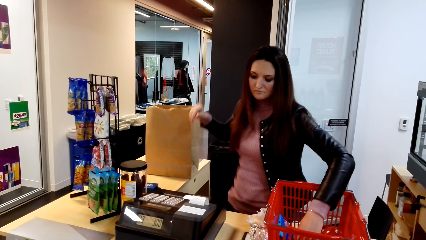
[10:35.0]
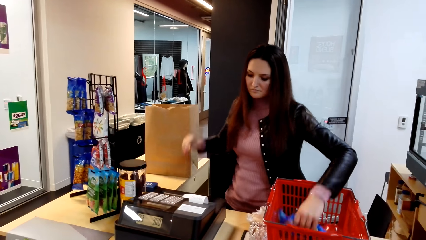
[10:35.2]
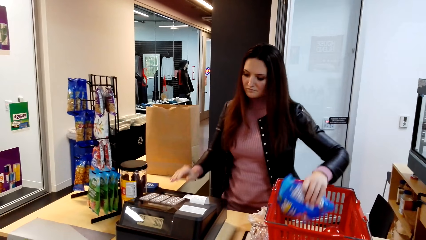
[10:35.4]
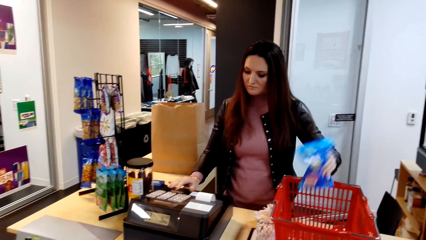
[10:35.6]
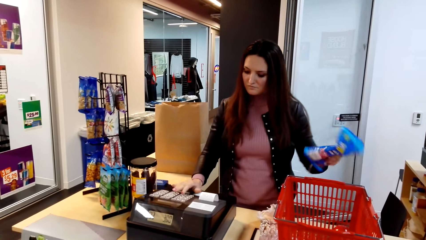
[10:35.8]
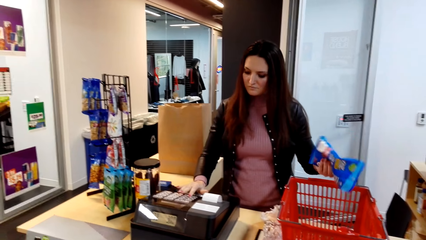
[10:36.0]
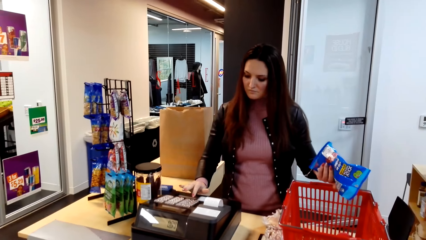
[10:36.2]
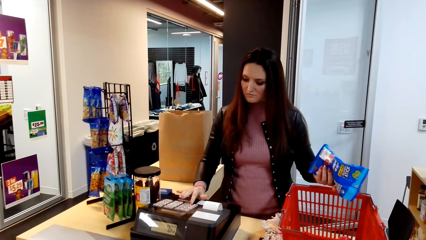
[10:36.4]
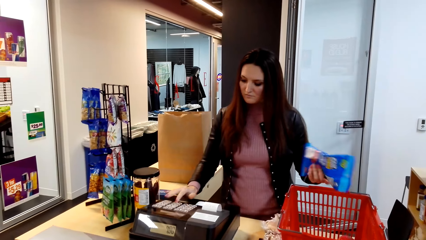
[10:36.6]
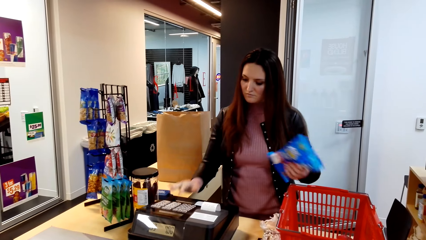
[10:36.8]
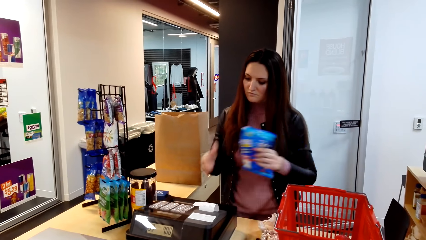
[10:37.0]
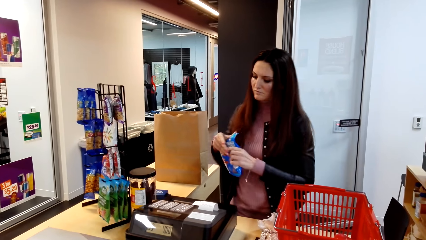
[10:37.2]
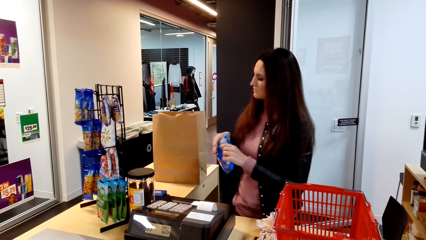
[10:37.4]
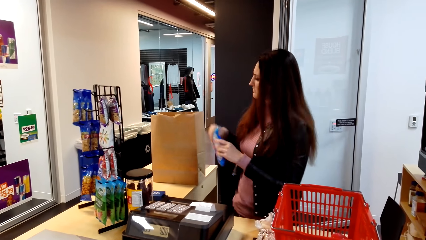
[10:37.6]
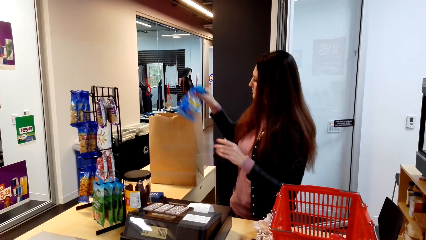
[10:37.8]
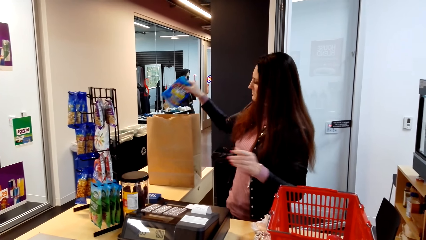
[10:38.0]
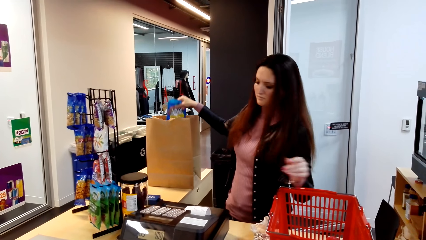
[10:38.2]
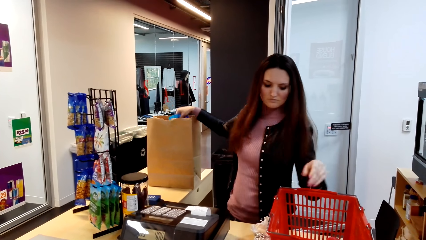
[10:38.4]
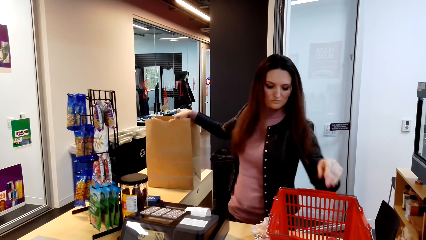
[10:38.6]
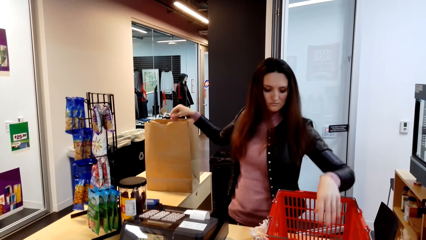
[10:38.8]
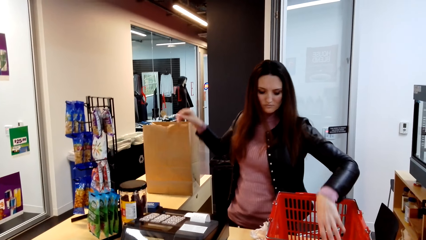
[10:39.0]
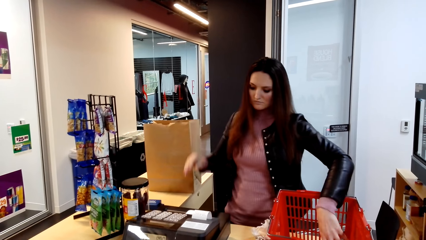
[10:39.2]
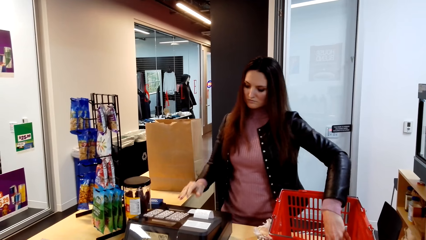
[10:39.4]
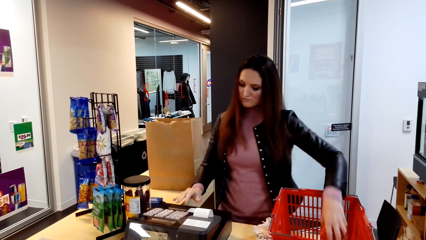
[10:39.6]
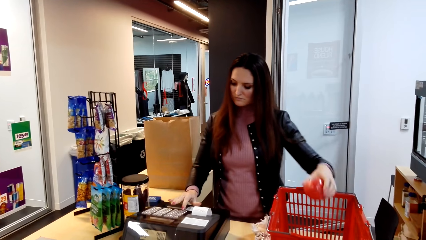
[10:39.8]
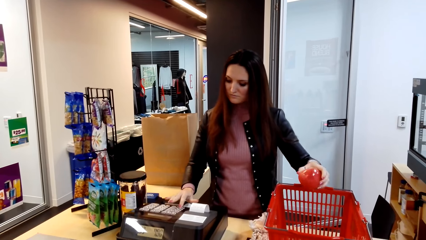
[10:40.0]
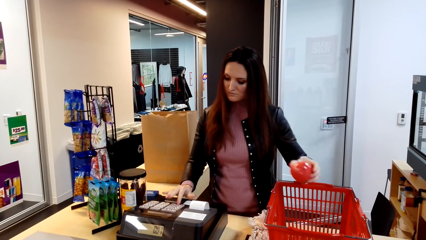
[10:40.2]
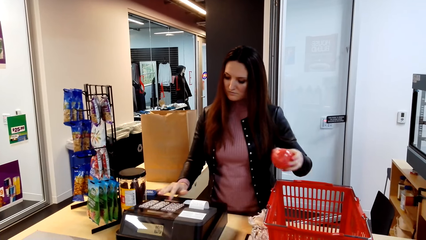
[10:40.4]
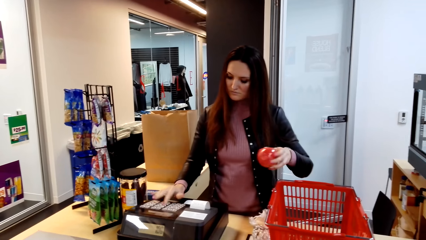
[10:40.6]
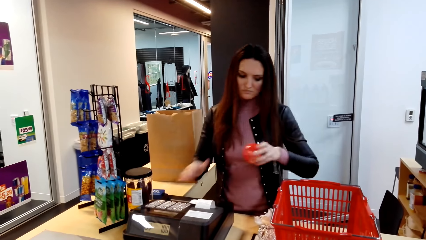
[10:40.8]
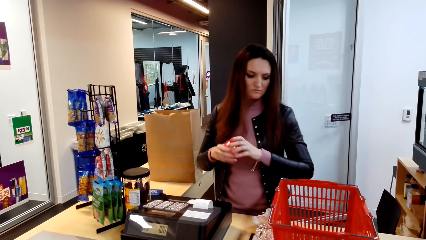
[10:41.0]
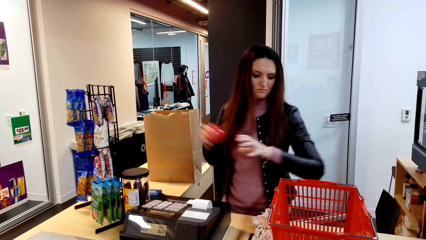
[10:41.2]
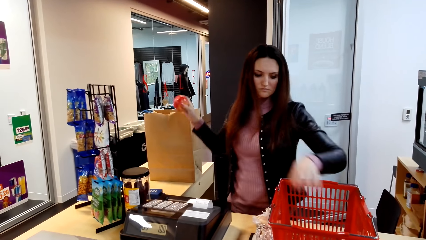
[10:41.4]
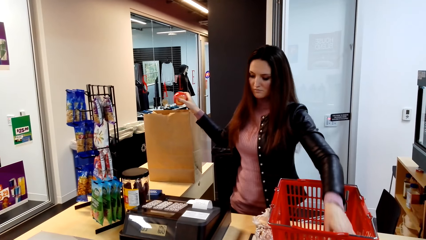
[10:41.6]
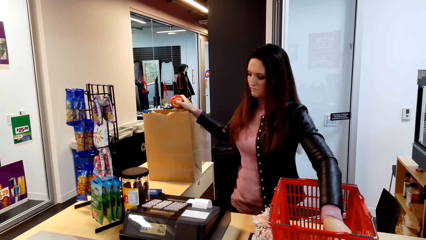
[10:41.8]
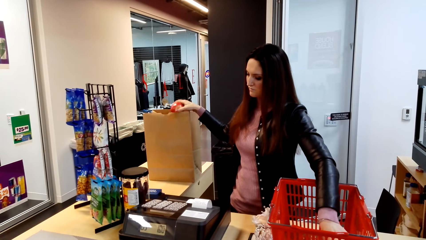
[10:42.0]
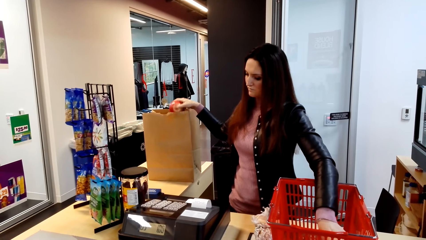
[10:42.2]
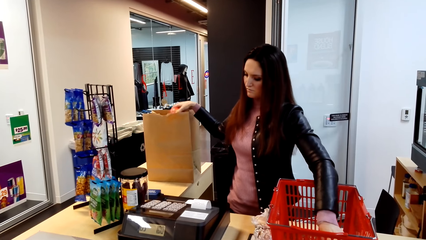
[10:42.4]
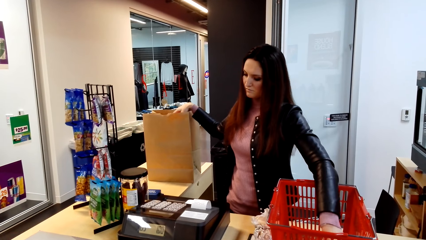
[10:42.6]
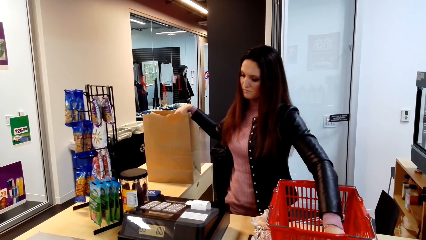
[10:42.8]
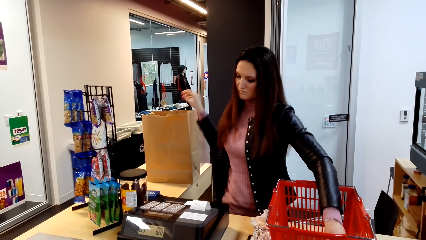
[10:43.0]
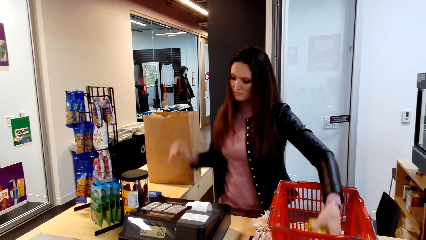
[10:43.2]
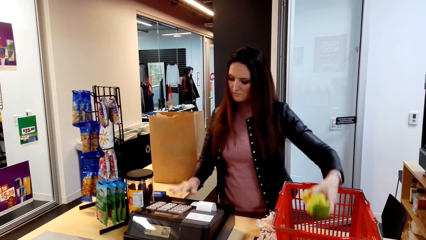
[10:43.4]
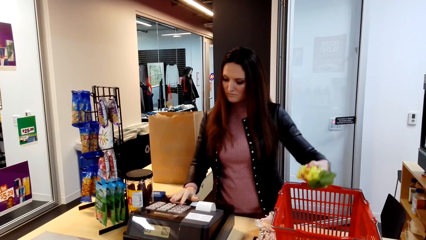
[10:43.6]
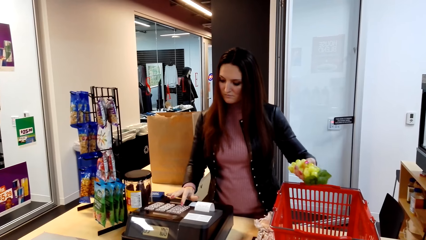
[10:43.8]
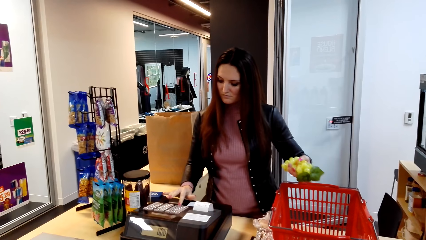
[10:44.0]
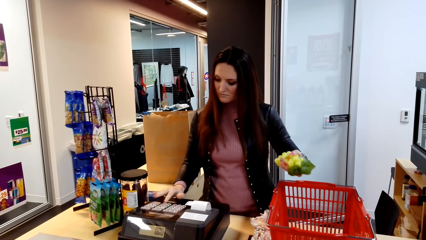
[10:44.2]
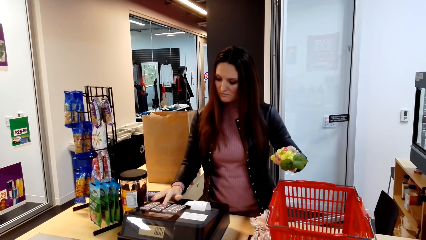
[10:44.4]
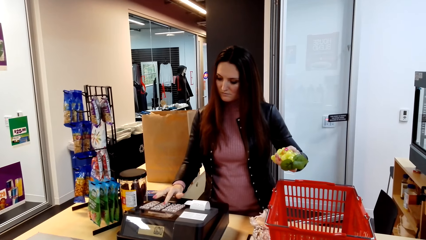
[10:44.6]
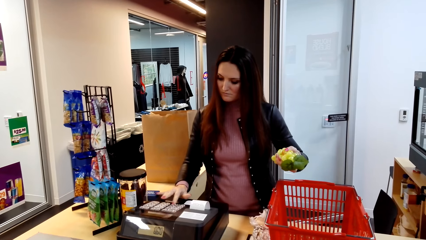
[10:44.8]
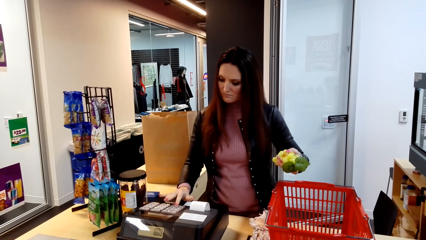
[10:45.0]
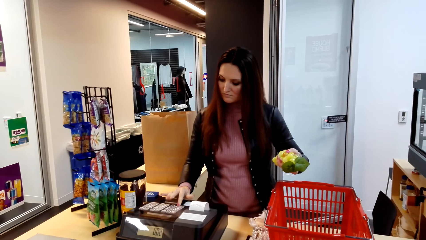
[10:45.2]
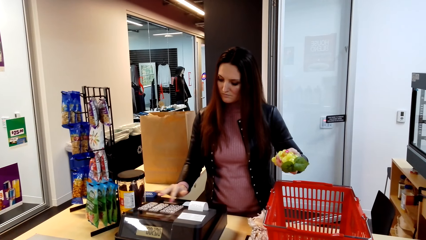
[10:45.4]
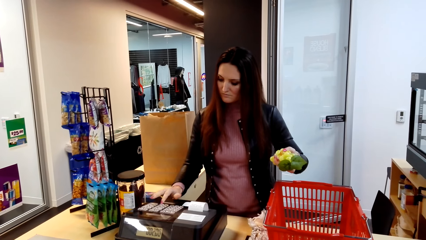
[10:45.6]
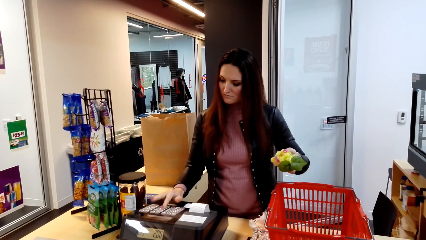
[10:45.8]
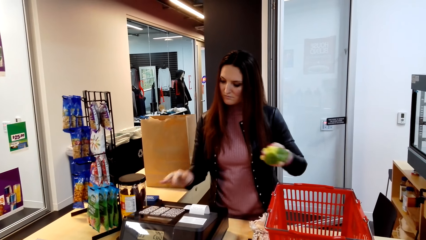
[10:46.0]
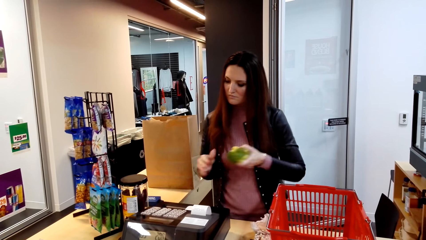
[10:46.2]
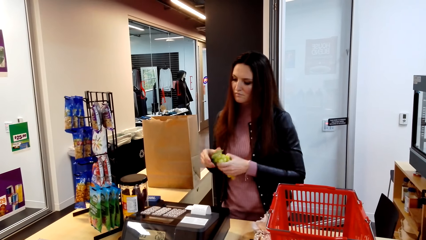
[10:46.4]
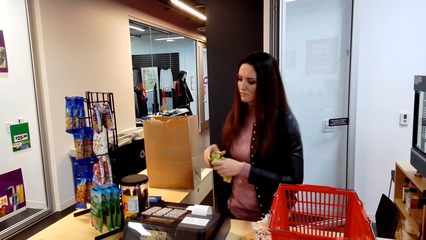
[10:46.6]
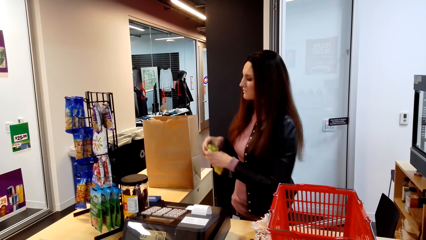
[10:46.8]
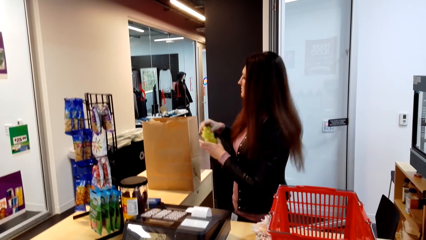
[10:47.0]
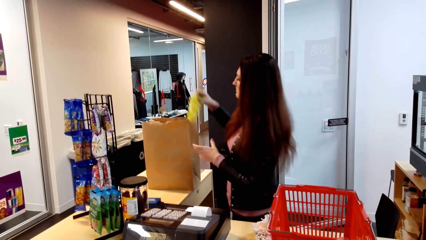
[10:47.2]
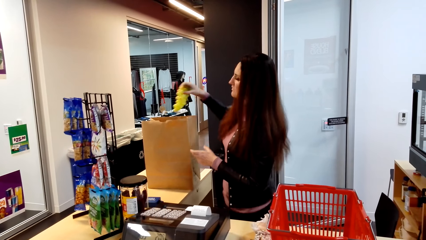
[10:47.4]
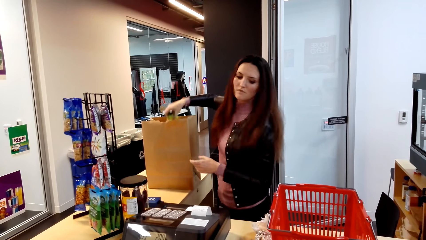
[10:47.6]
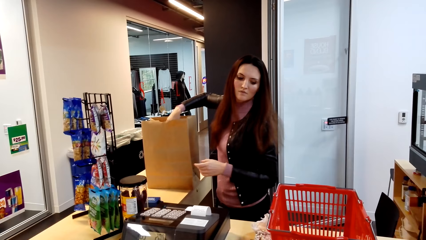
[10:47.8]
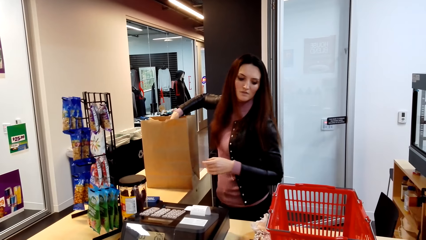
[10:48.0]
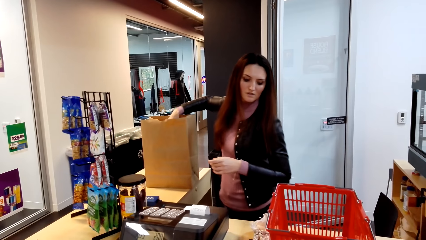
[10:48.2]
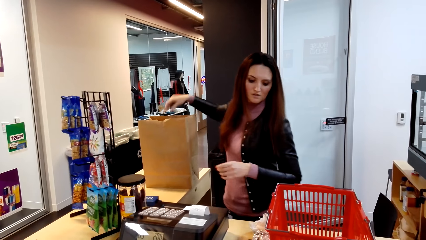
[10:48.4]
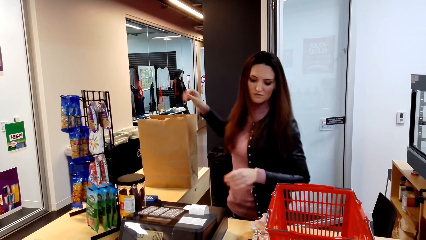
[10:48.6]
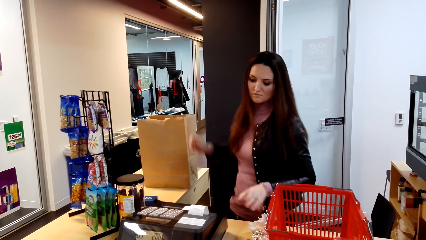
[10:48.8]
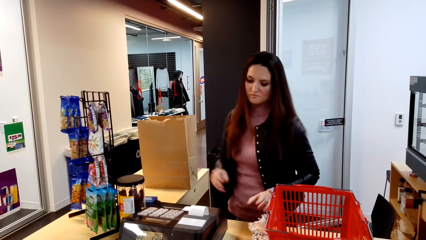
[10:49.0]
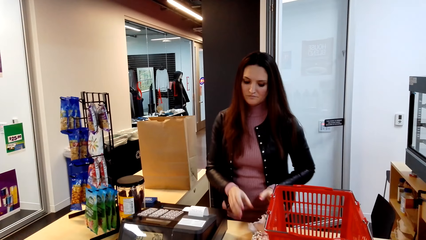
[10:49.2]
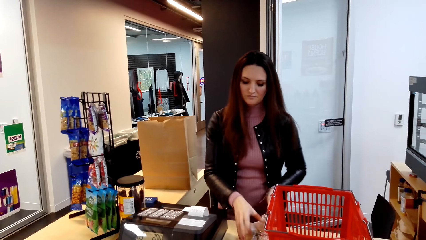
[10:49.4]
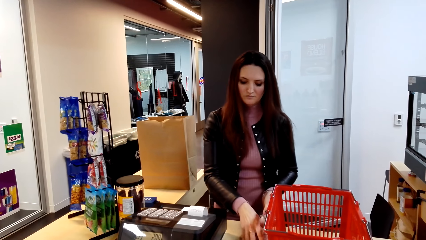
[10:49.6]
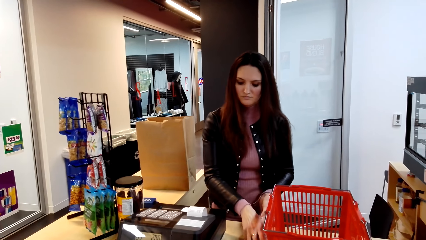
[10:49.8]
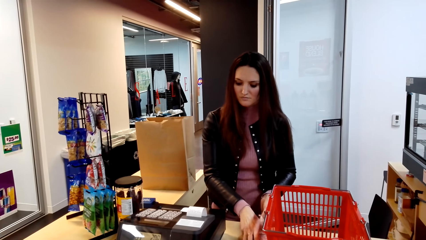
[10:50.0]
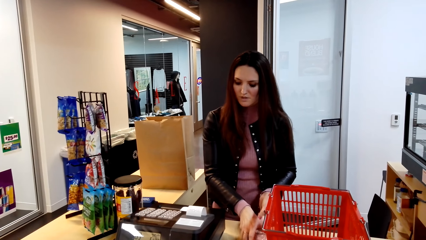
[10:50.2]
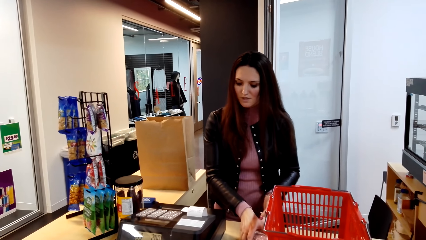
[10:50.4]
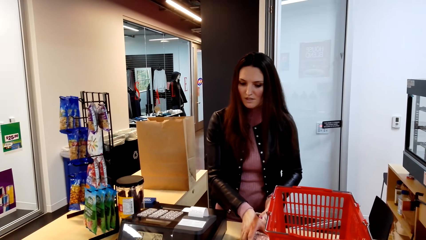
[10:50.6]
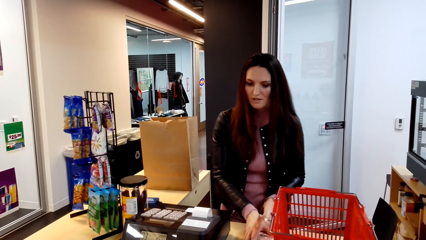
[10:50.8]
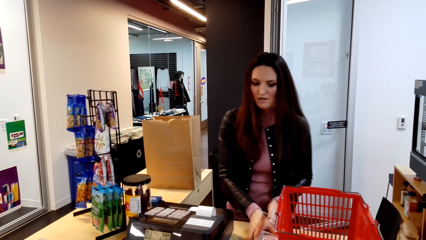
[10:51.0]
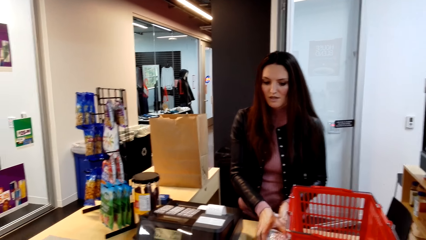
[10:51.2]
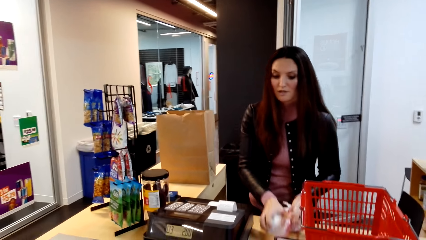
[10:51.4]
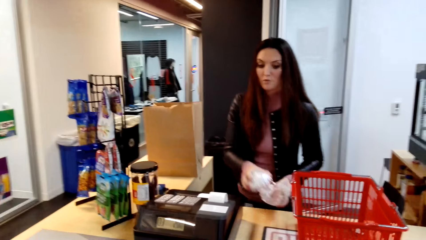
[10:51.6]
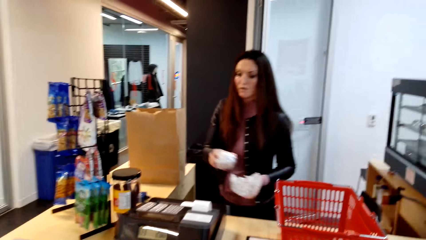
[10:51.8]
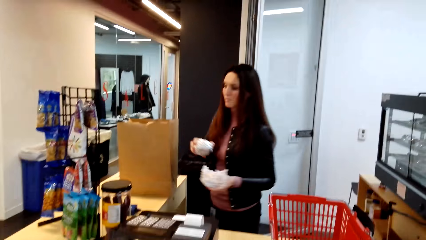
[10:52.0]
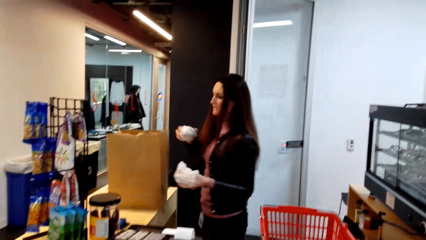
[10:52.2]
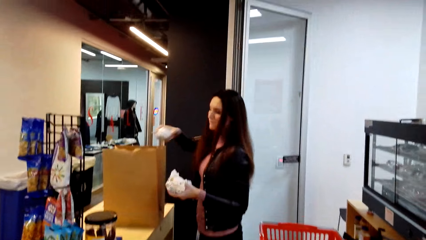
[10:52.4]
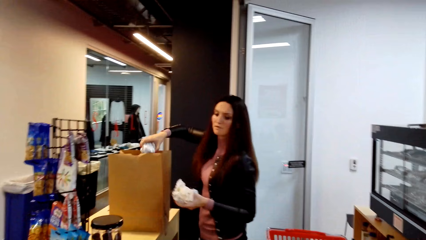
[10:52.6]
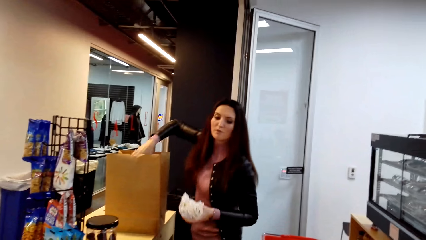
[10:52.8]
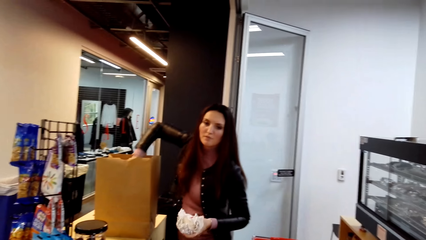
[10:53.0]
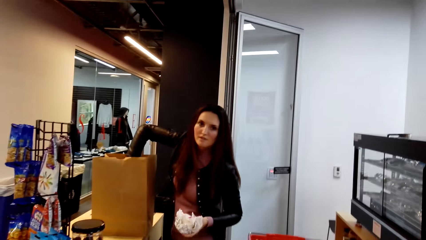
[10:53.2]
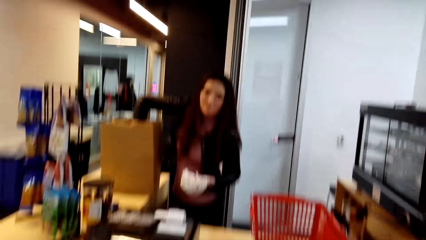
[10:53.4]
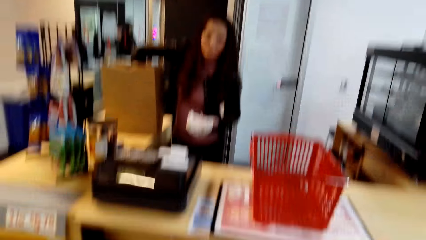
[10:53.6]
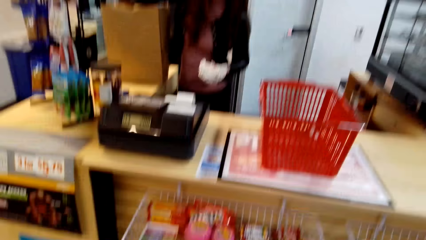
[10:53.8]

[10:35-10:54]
A person picks an item in the tray and dials the machine. The person packs the item in the pack bag. The person picks an apple in the tray and dials the machine. The person puts the apple in the pack bag. The person picks grapes on the tray and dials the machine. The person puts the grapes in the pack bag.
